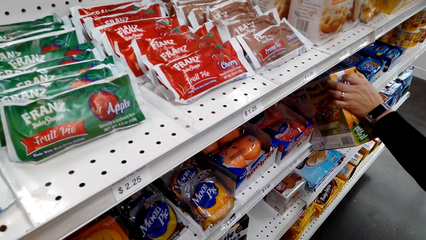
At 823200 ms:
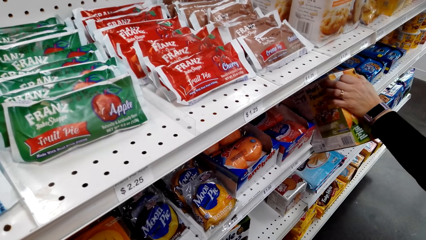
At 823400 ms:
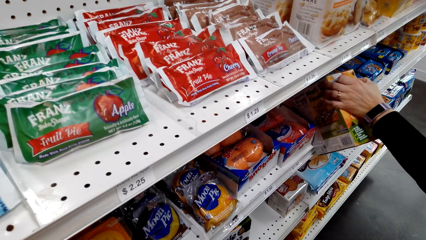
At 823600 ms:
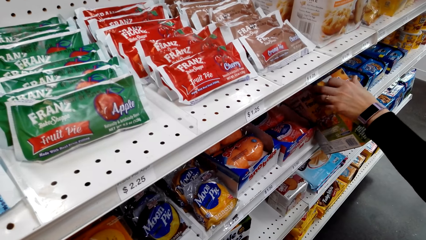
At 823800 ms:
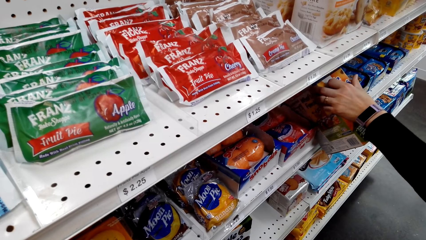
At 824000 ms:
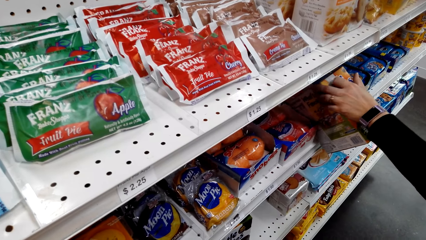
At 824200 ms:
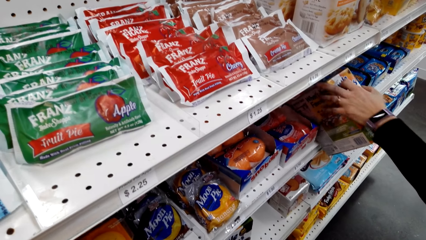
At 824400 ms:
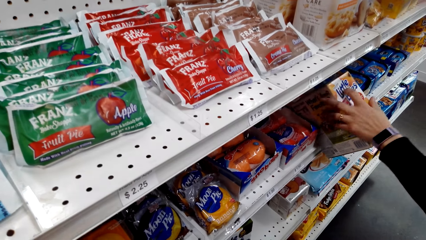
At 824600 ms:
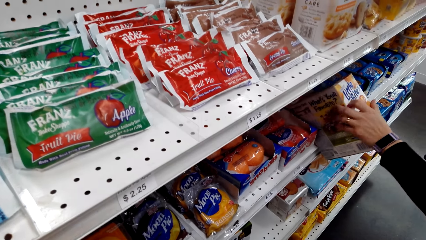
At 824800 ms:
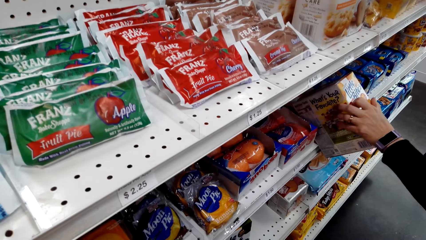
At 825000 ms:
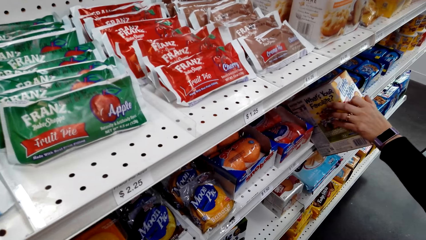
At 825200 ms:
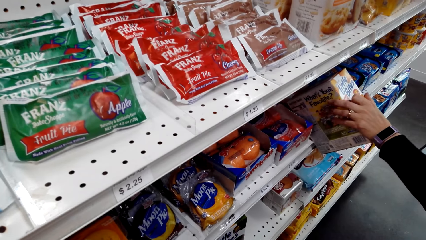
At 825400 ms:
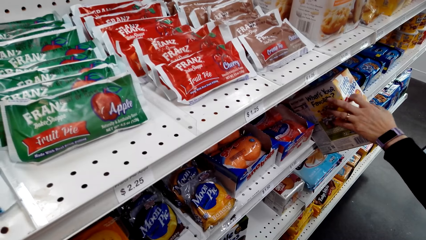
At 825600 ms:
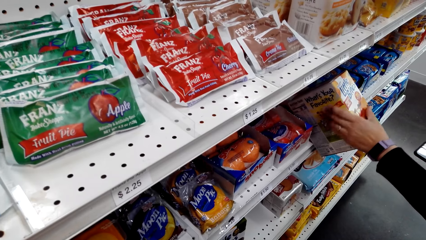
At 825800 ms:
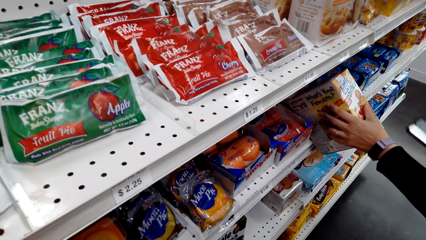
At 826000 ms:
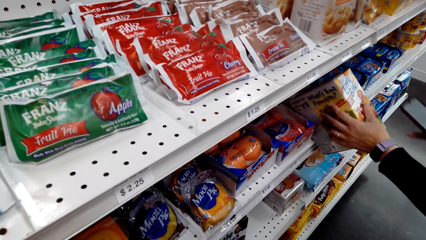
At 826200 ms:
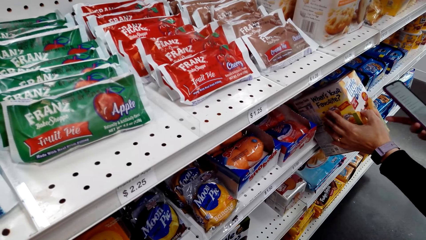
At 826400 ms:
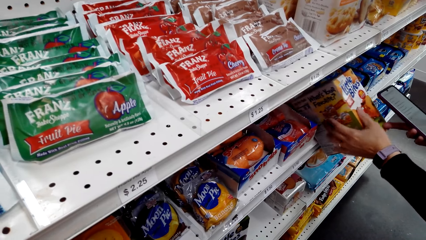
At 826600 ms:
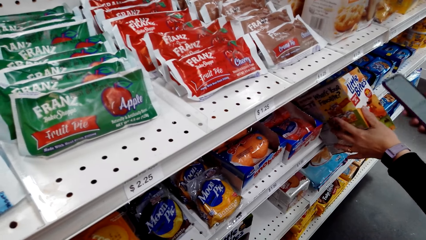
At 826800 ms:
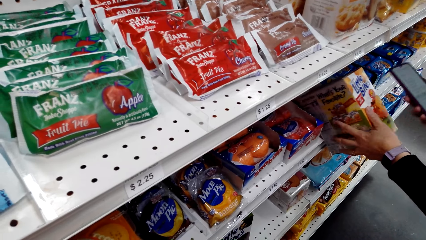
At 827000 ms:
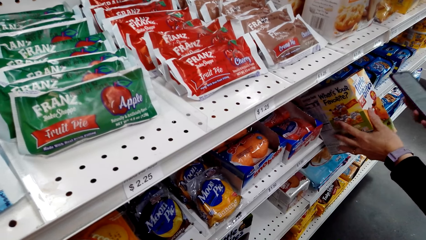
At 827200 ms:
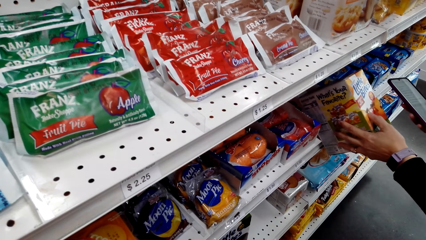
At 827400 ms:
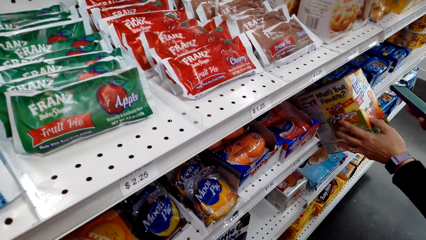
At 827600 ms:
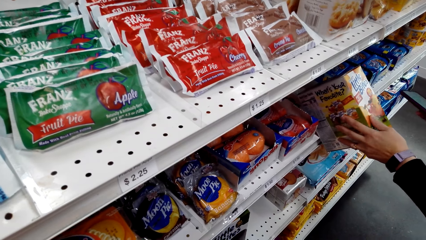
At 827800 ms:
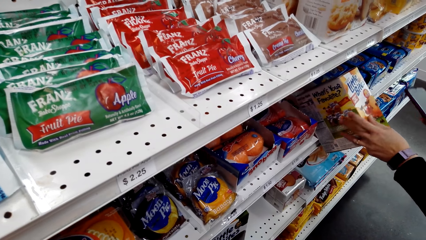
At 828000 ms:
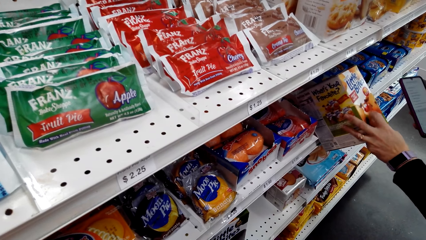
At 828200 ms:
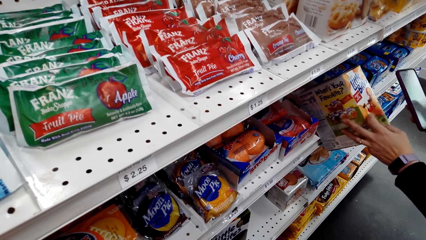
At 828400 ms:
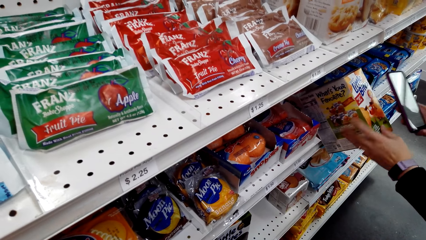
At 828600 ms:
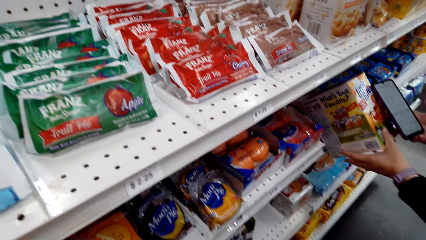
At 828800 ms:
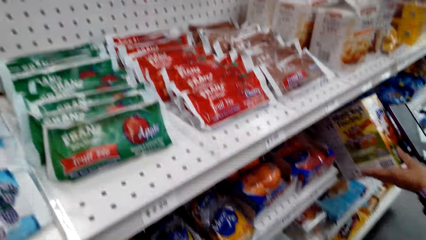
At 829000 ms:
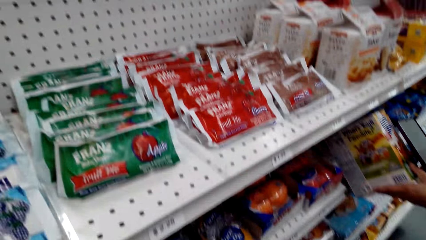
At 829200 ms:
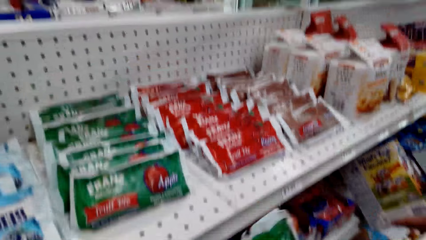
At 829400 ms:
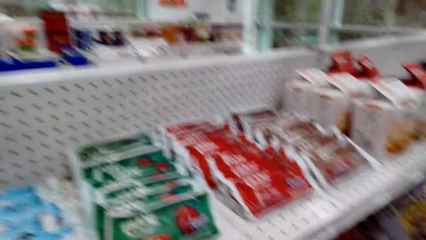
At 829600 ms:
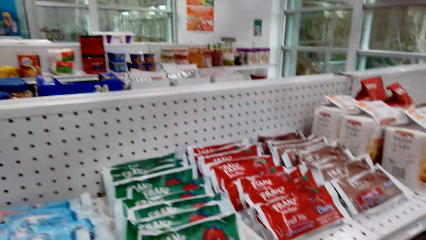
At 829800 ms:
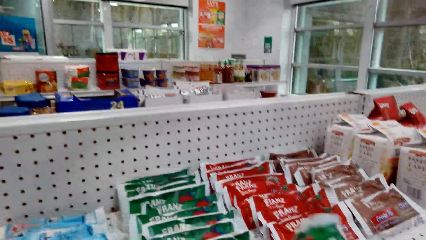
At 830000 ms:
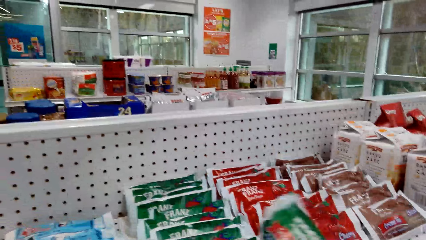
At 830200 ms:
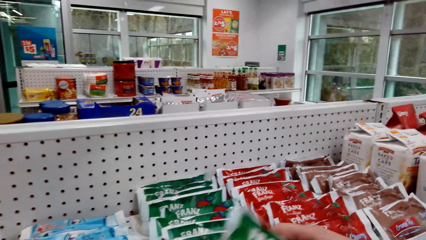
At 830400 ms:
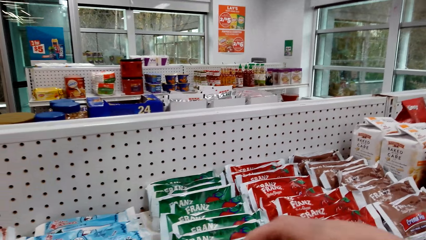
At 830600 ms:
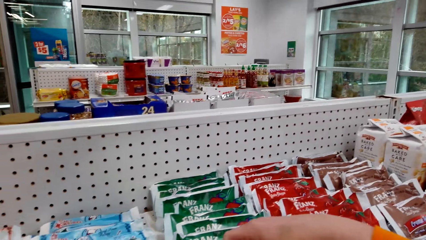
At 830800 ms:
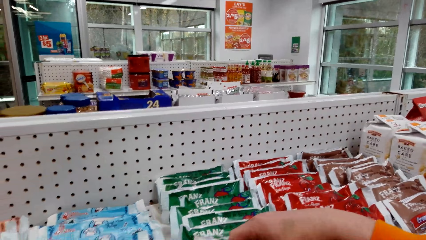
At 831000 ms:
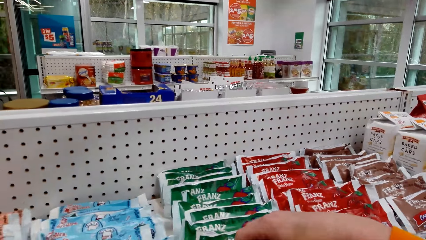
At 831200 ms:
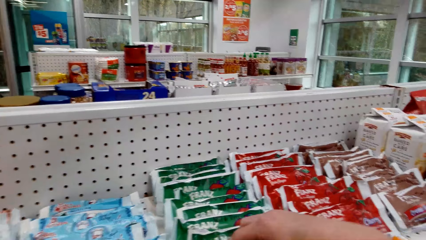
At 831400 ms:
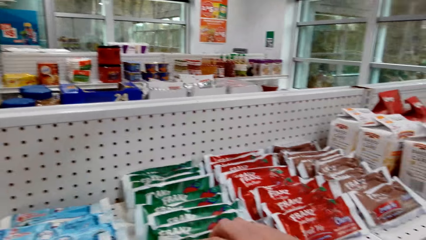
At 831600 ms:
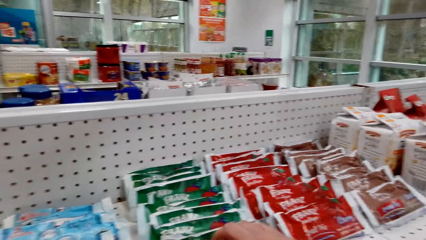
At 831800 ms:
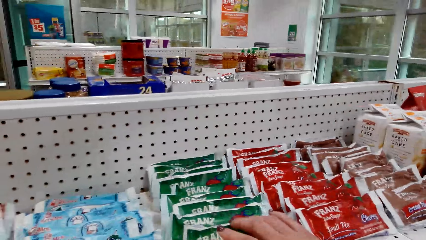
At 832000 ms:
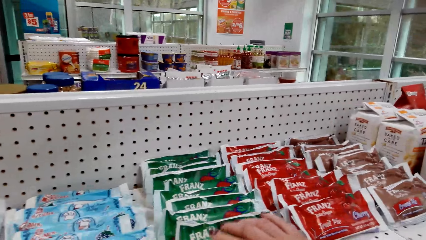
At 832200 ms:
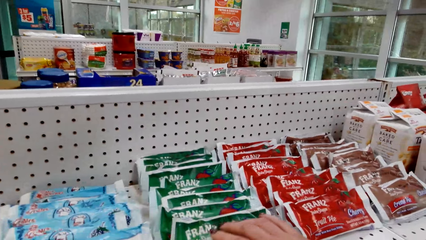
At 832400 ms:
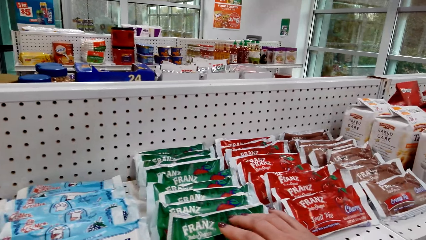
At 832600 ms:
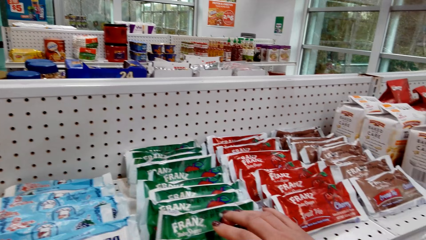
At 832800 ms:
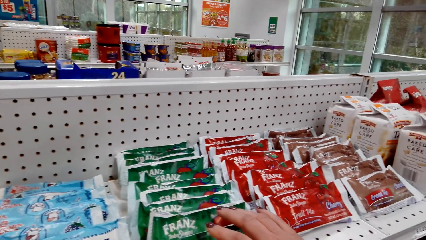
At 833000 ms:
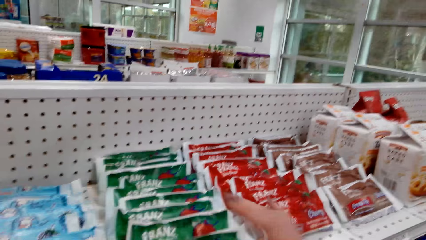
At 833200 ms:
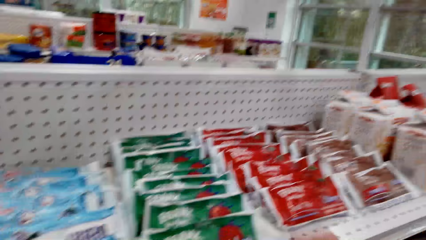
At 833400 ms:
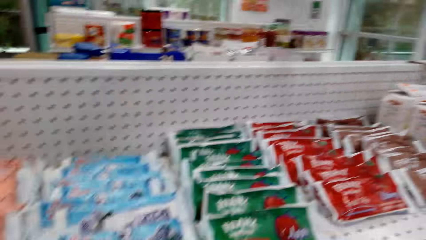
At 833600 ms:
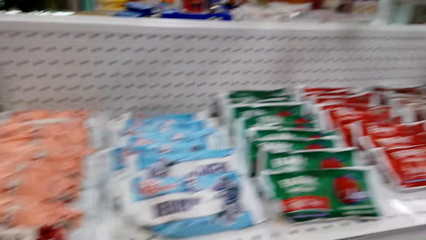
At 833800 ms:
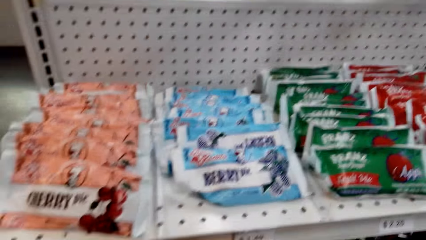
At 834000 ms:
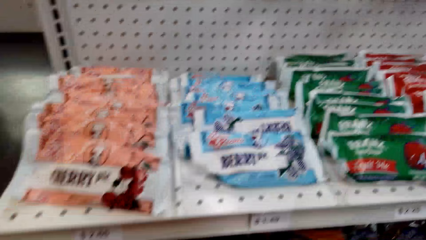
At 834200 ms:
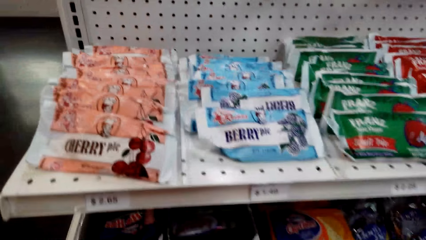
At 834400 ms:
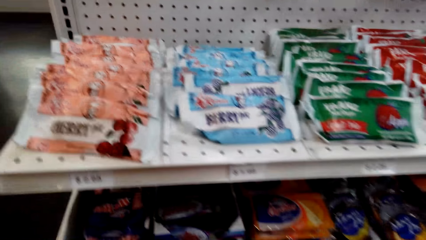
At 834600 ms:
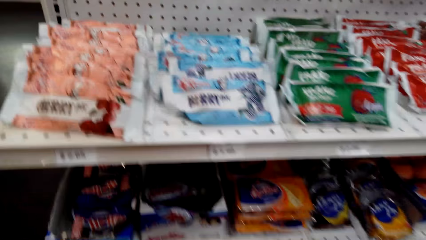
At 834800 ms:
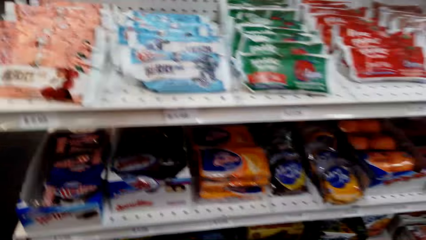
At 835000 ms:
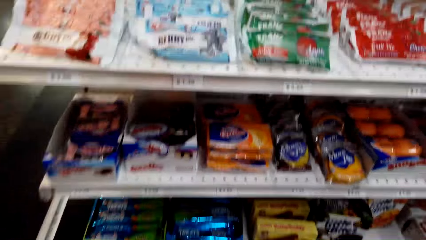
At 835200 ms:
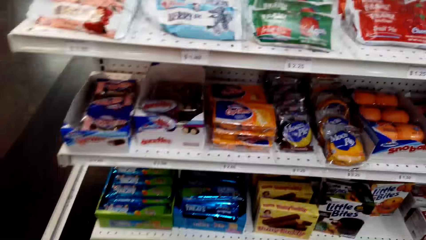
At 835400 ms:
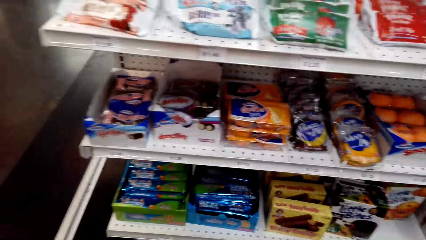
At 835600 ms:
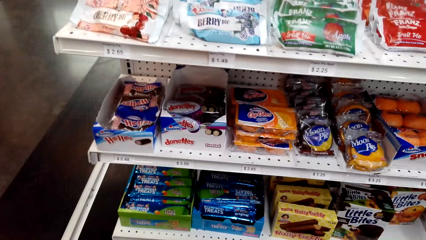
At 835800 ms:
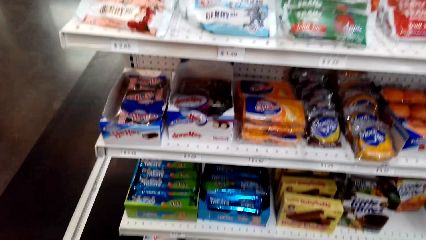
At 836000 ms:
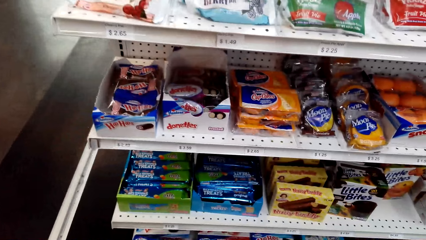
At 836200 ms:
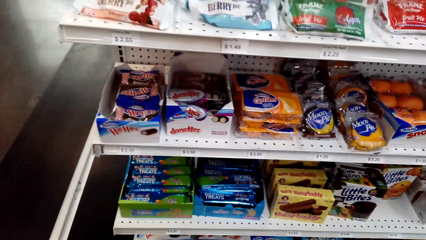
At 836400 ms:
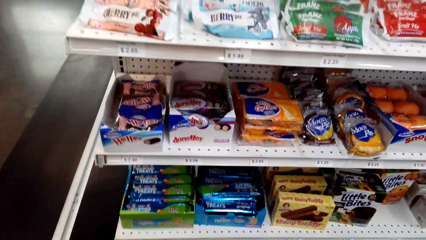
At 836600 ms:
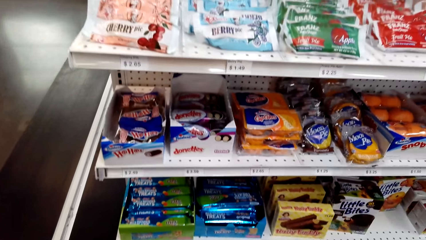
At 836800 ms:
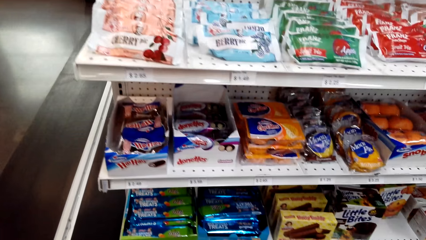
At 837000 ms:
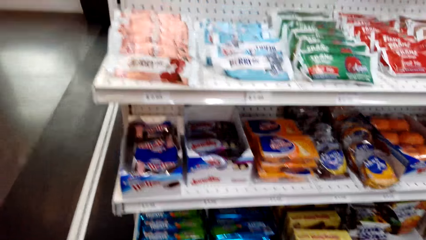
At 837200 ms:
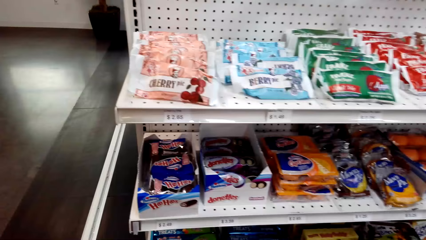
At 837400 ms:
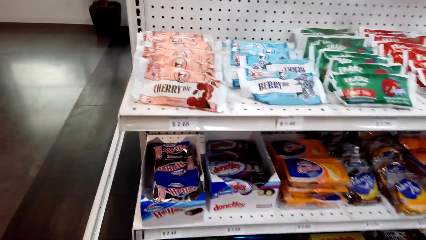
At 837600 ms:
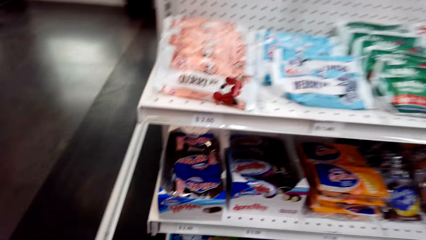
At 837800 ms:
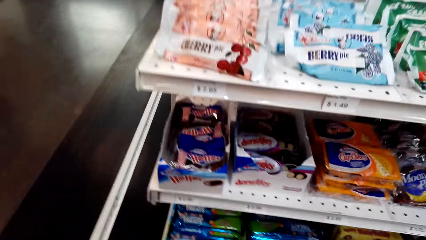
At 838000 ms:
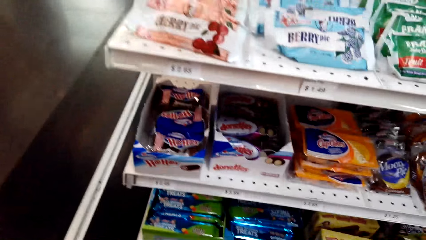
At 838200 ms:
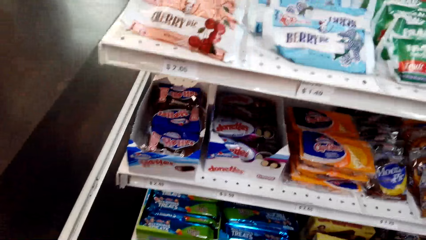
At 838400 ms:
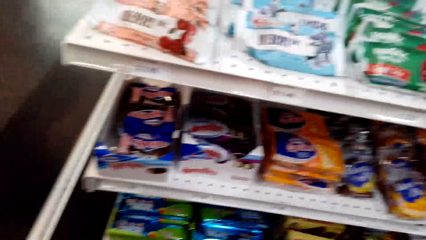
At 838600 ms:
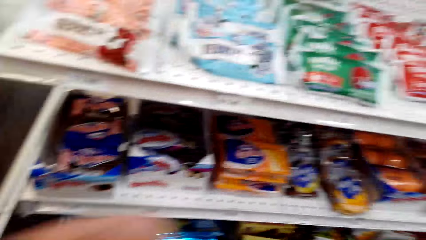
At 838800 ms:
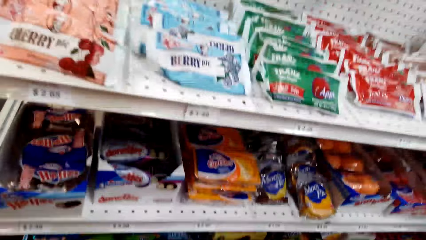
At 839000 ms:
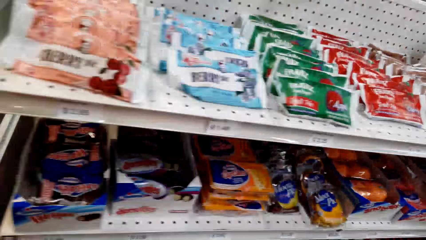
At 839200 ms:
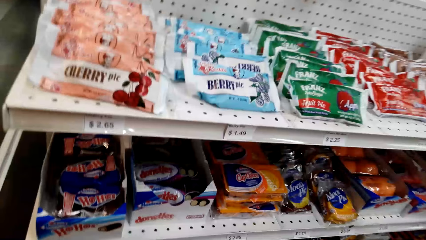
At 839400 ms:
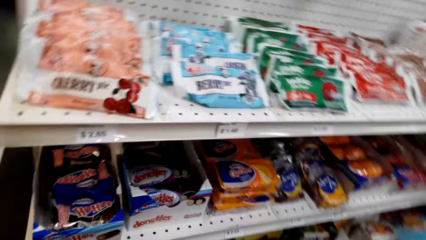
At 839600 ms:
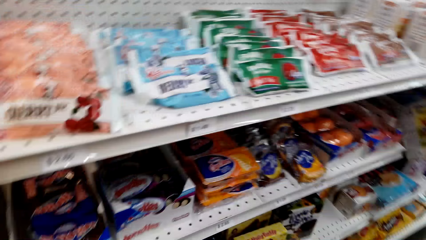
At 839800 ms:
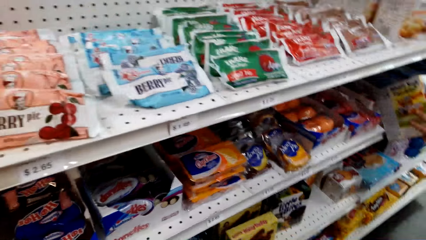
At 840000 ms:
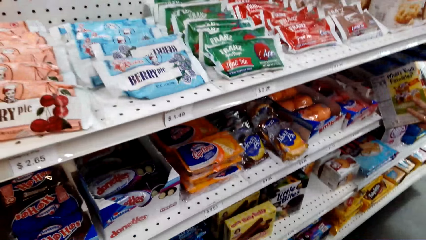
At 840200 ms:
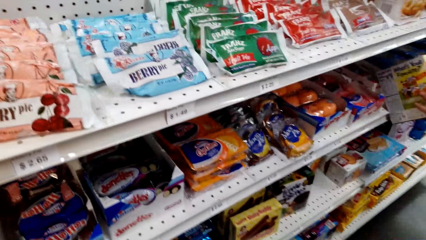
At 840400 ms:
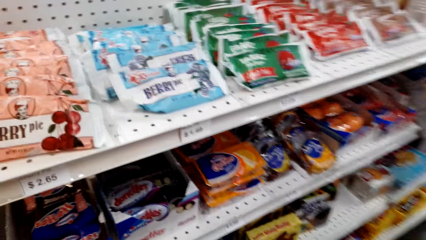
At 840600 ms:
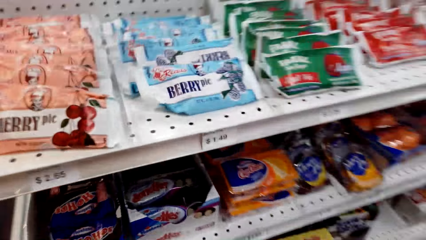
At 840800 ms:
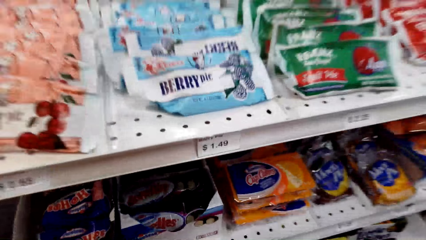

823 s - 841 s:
The camera wearer talks to a woman. The woman uses the phone. The camera wearer talks to the woman. They inspect a pack on the shelf. They place the pack of fruit pie on the shelf. They stare at the shelf. They look around the shelves.
